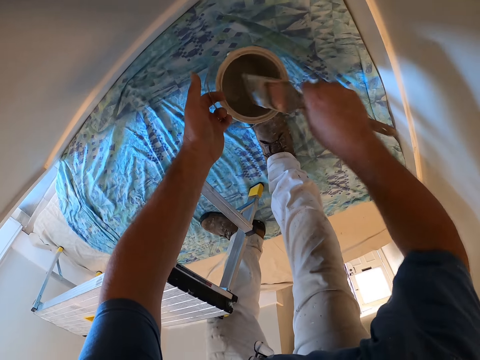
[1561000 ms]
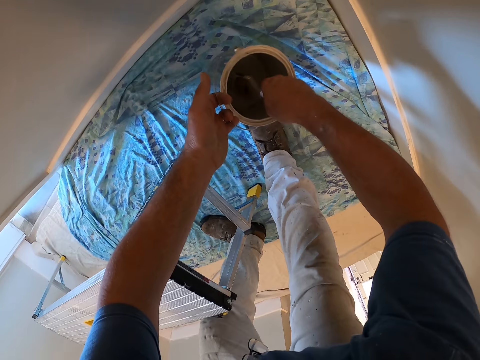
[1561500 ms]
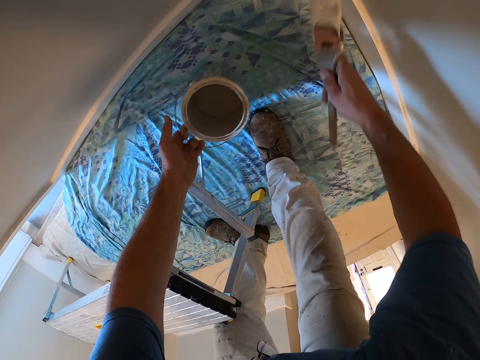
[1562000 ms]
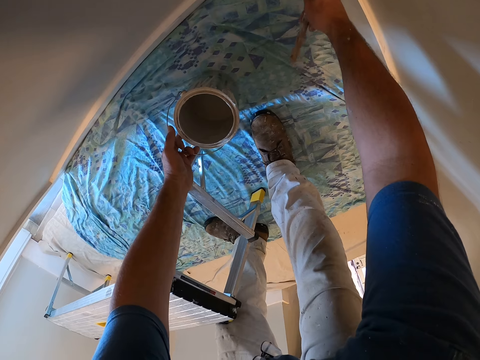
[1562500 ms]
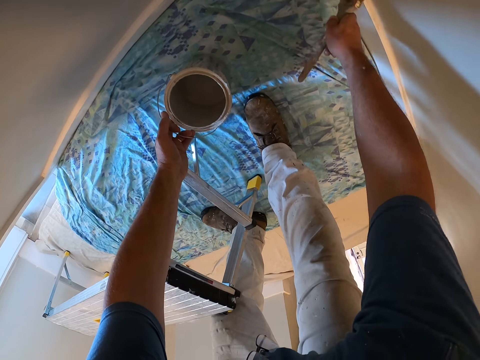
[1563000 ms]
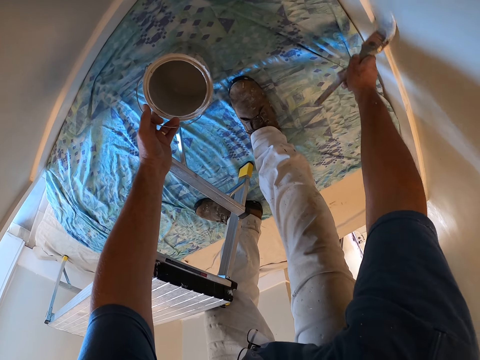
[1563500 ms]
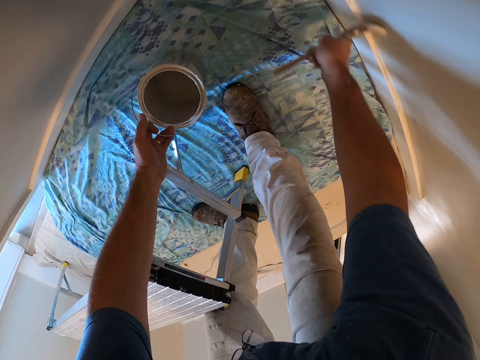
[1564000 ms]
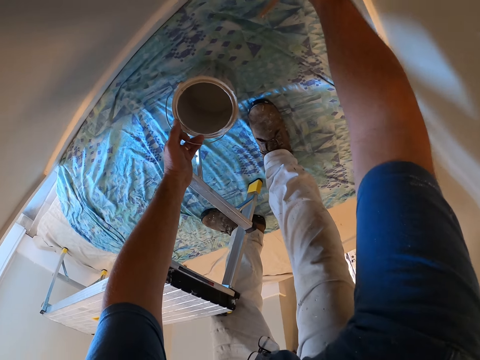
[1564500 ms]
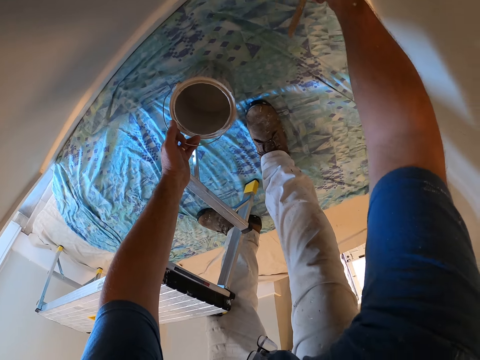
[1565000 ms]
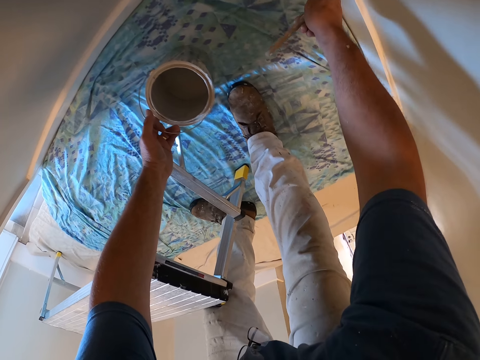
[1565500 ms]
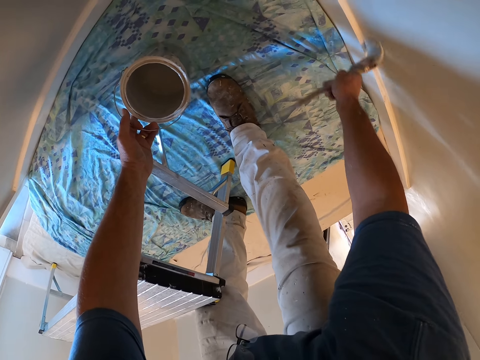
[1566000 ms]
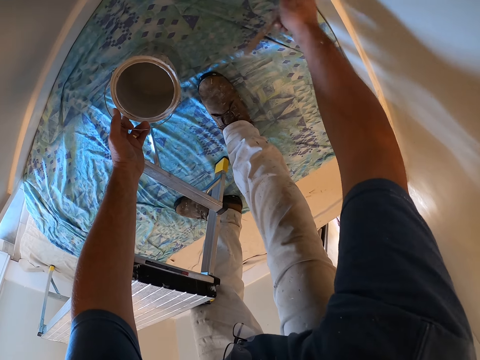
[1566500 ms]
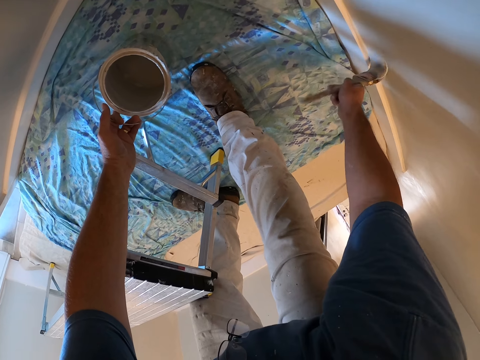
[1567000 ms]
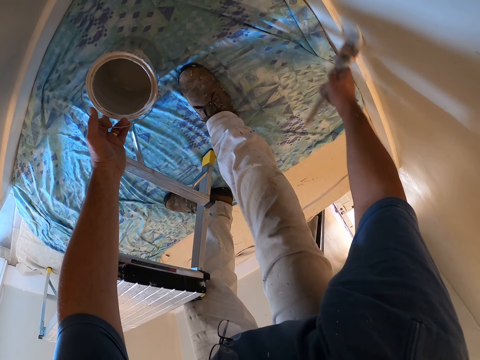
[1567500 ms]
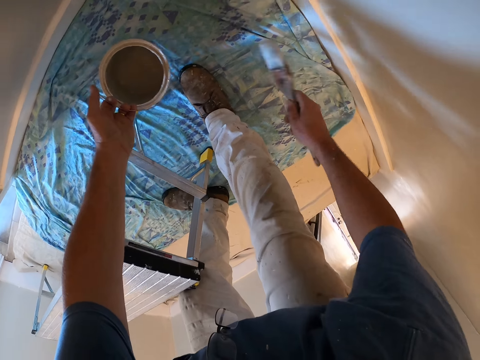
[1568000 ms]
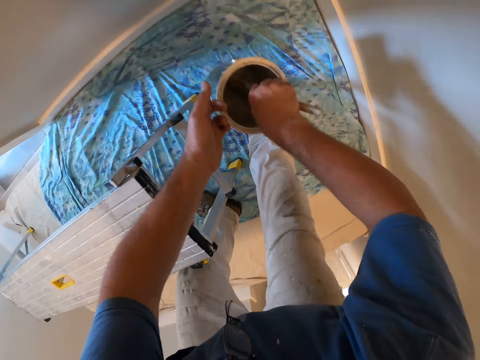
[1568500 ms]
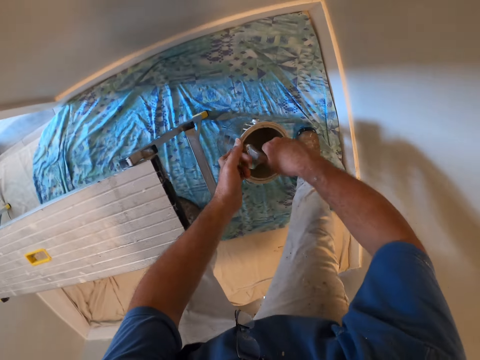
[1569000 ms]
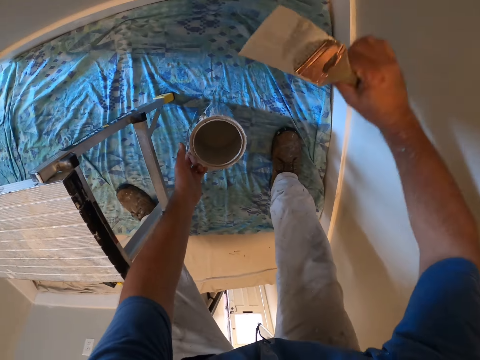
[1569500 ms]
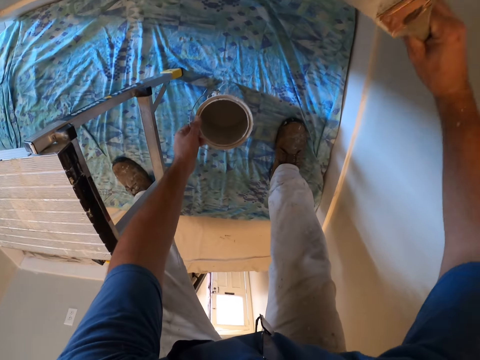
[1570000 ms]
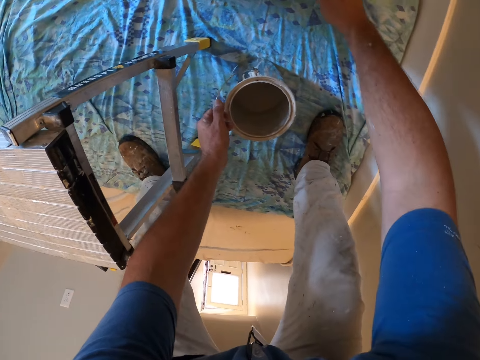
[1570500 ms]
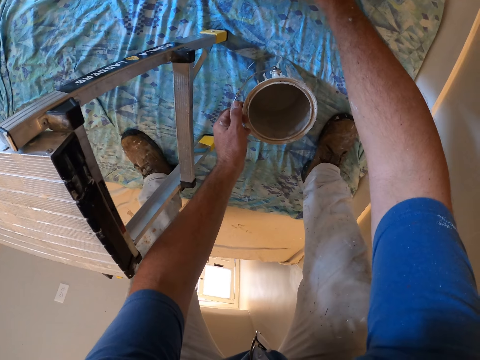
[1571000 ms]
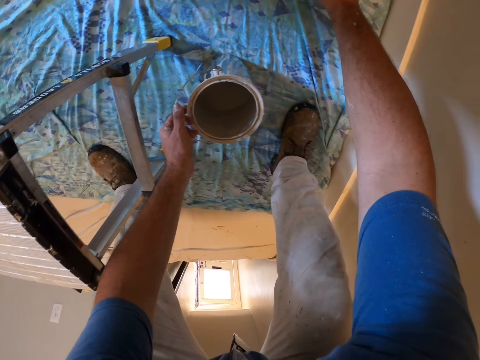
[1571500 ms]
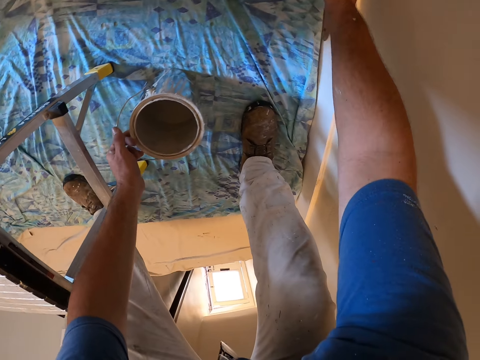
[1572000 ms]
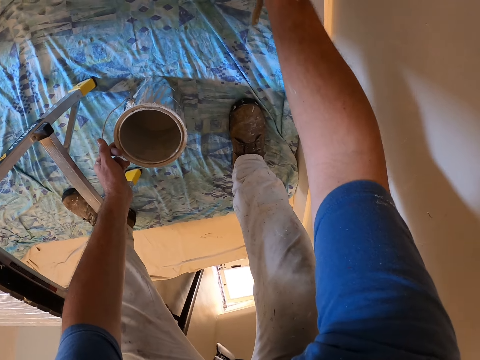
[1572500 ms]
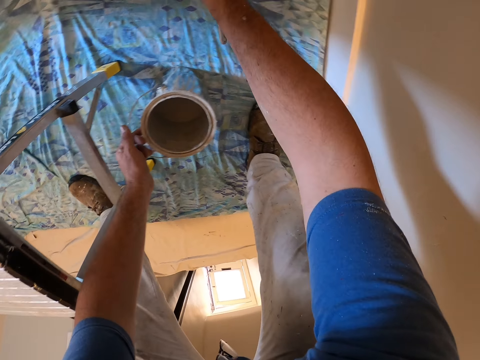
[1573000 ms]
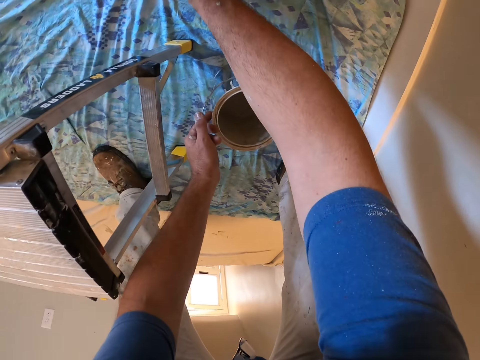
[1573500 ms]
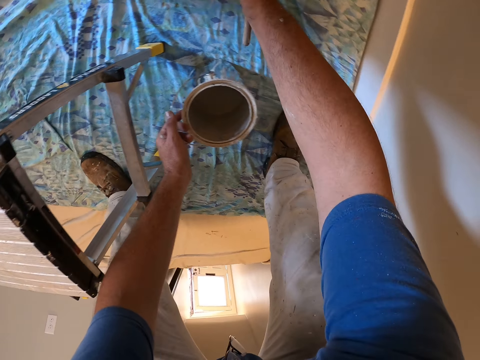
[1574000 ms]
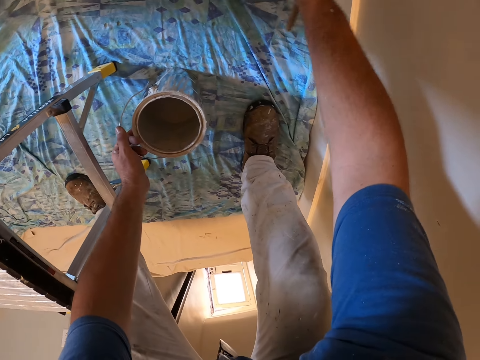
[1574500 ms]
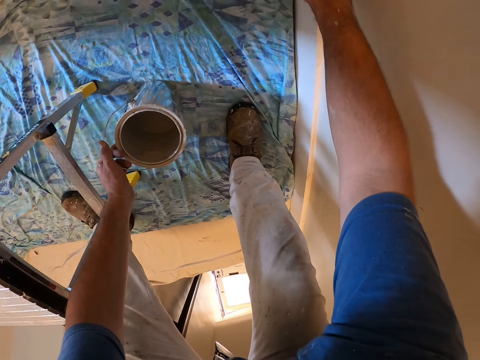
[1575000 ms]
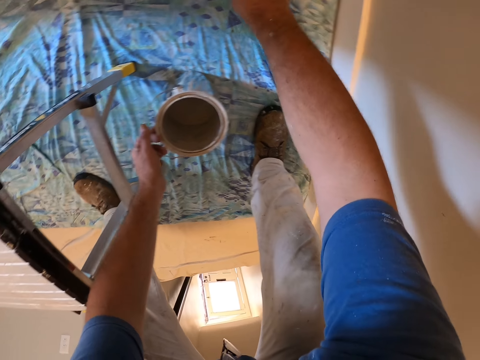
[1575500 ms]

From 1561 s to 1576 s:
The camera wearer takes some paint from the paint can with the paint brush. He paints the wall with the paint brush. He takes some paint from the paint can with the paint brush. He moves his leg. He drops the paint can on the floor. He paints the wall with the paint brush.

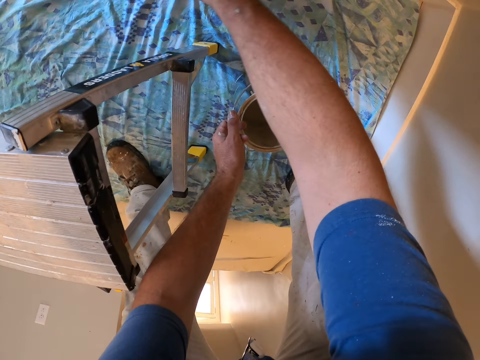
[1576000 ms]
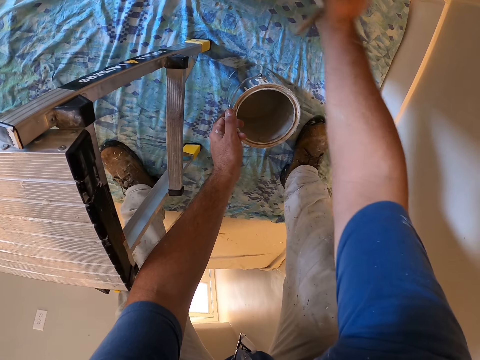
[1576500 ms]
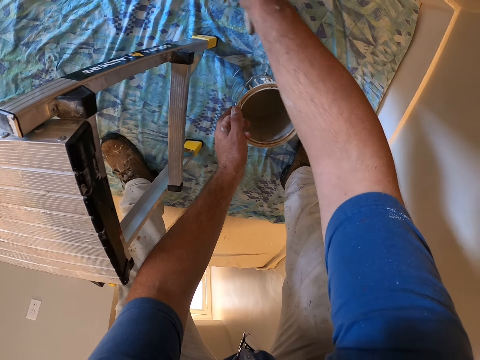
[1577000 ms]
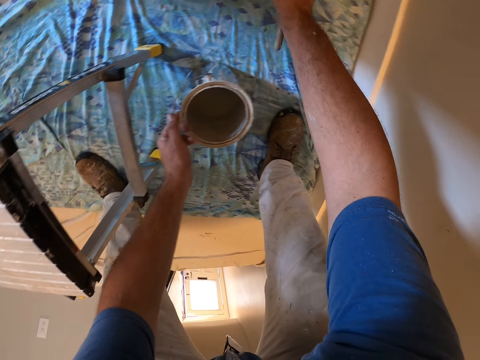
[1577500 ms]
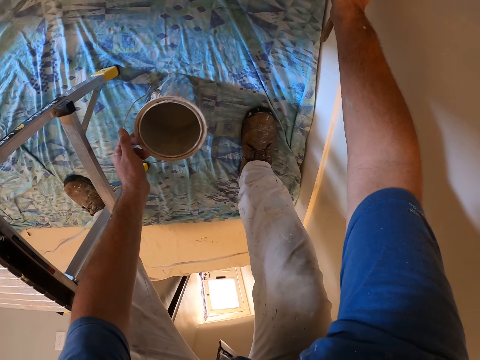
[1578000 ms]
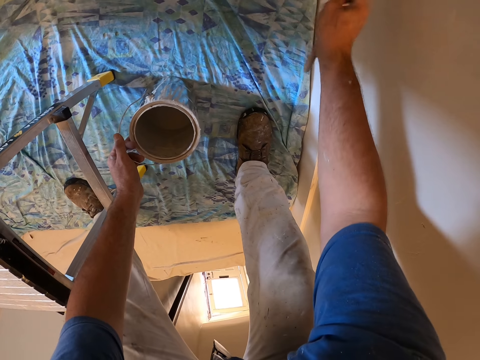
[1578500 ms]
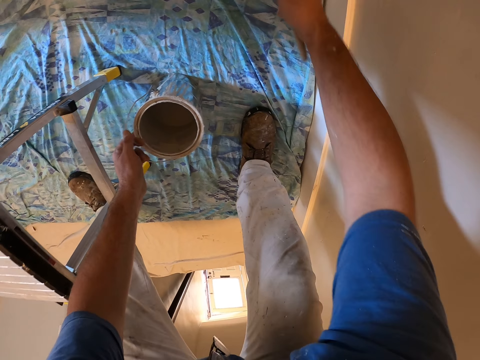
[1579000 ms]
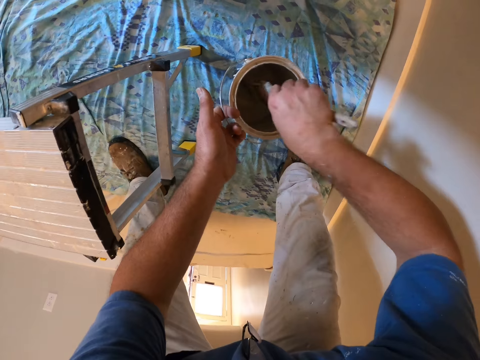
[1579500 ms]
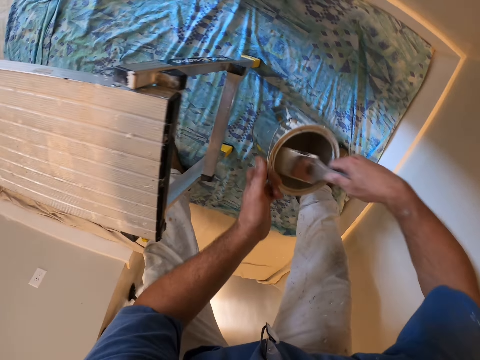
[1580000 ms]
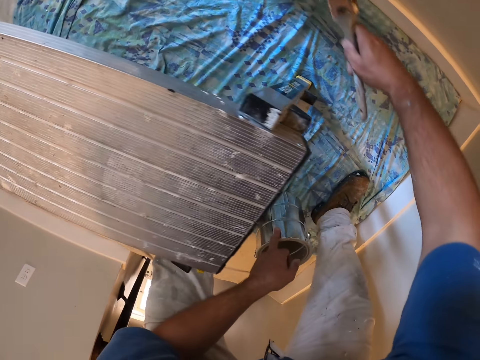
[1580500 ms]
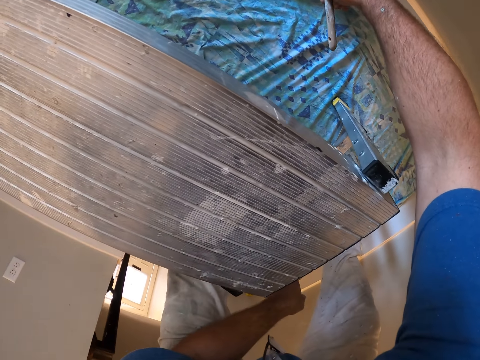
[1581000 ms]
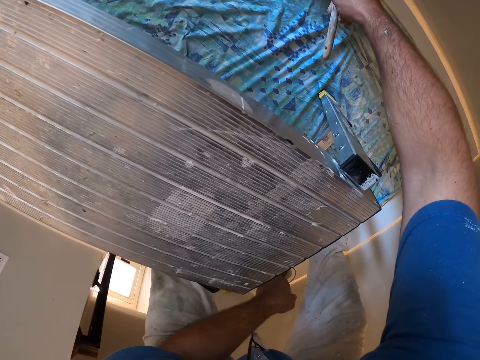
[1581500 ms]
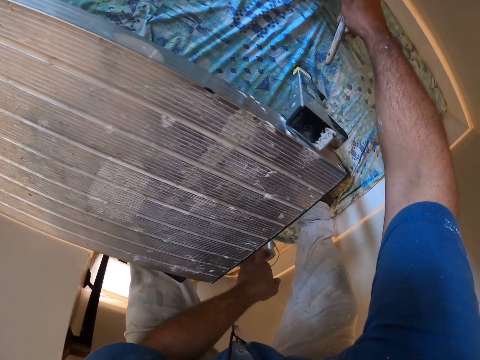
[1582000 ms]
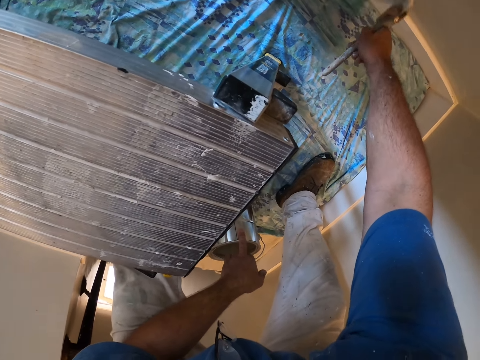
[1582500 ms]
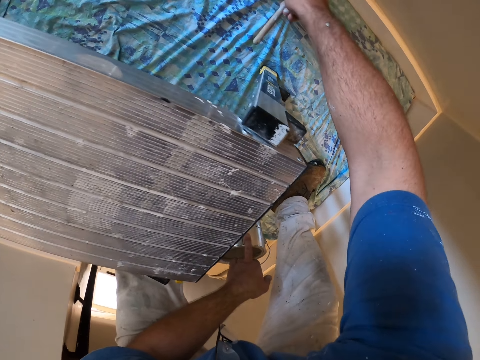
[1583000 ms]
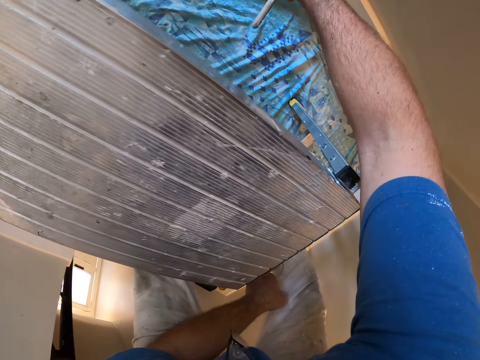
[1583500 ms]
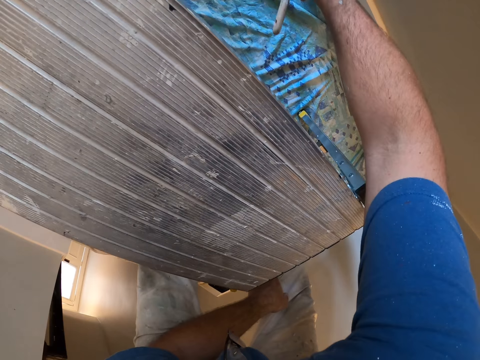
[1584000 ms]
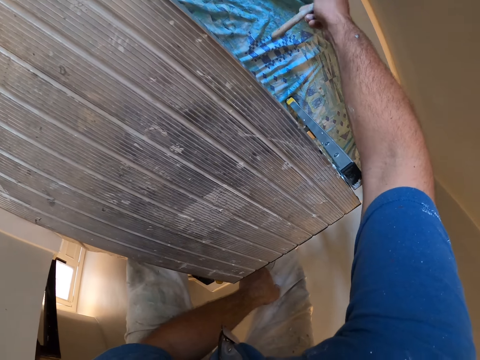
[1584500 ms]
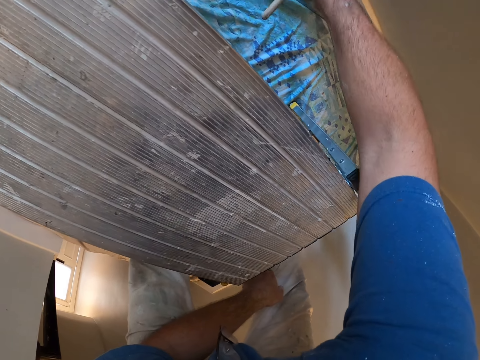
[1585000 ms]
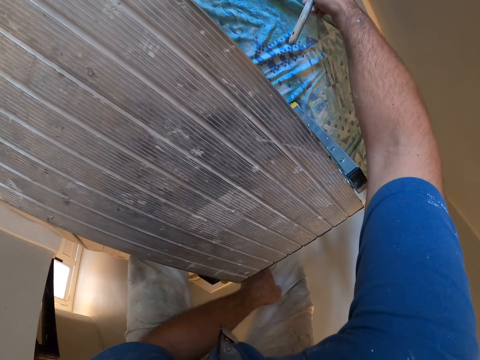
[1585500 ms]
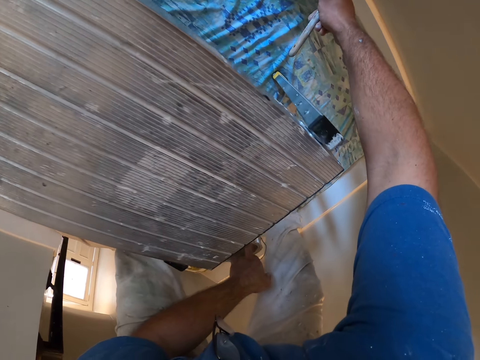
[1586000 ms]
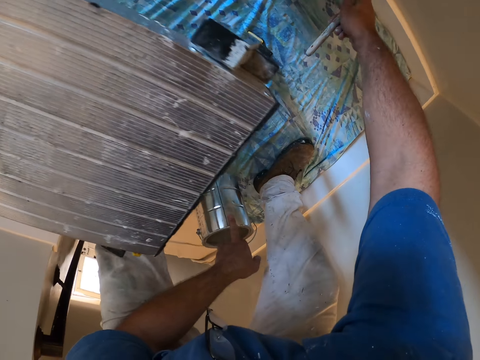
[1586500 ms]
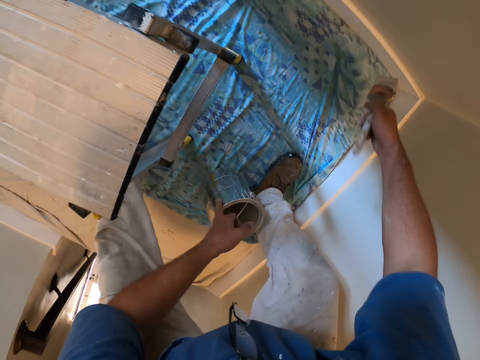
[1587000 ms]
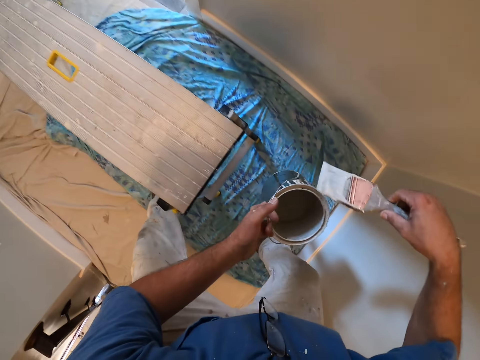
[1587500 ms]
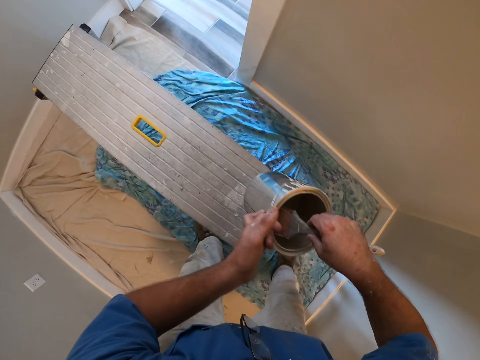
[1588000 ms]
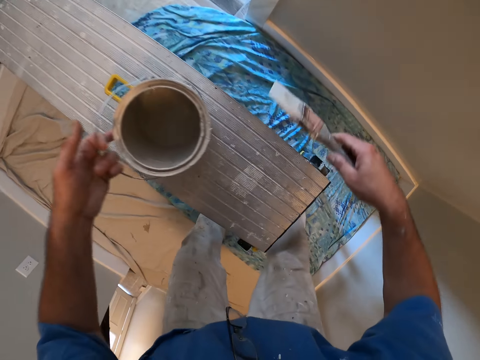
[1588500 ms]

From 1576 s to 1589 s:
The camera wearer takes some paint from the paint can with the paint brush. They paint the wall with the paint brush. They take some paint from the paint can with the paint brush. They drop the paint can on the metal bench.
